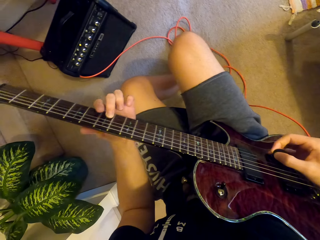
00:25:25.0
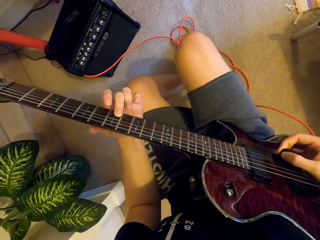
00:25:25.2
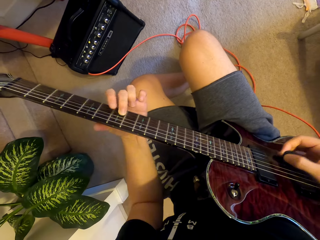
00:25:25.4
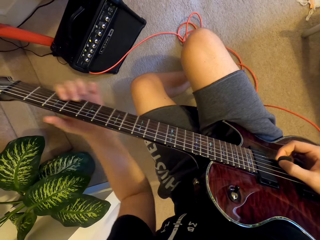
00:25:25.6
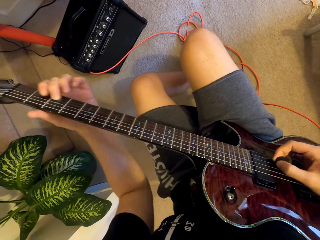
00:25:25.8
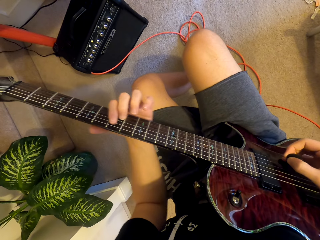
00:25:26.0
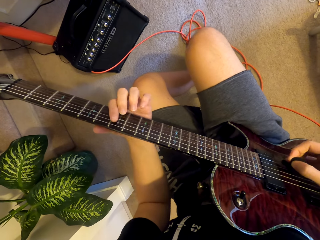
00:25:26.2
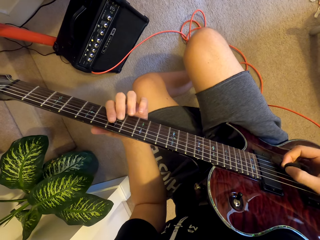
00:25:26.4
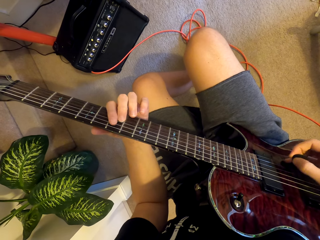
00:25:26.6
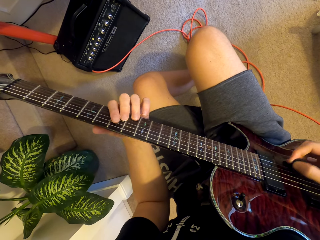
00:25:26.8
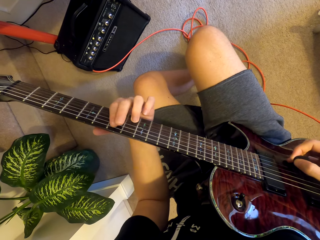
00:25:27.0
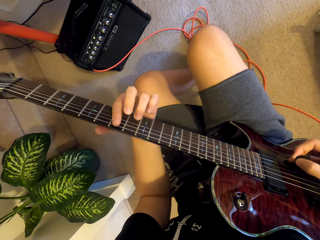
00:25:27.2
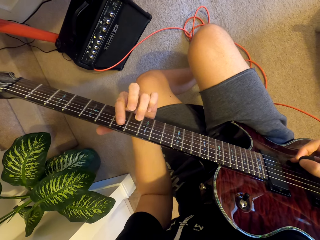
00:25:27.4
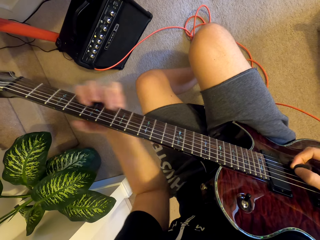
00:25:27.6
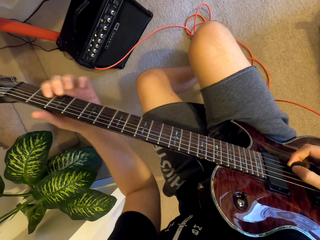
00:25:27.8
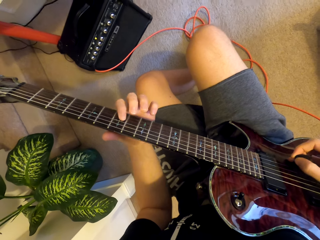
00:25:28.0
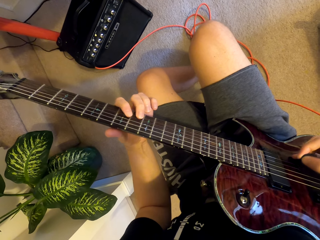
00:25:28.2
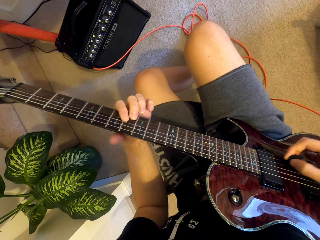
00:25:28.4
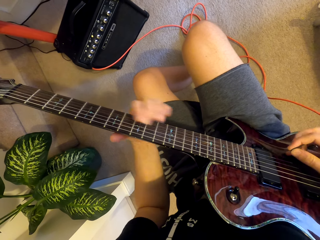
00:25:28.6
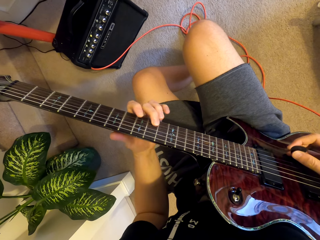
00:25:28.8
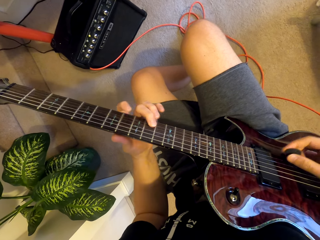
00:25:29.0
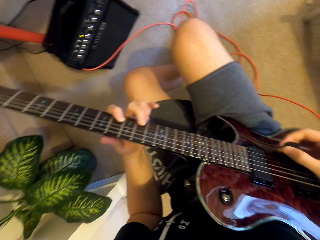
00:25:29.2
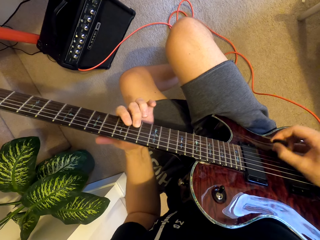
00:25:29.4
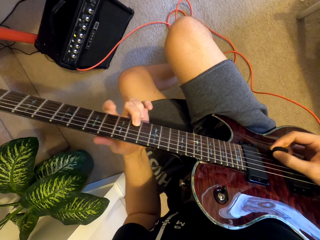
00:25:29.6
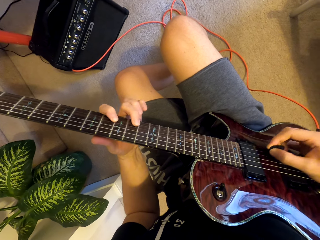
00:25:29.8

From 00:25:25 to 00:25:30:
The camera wearer plays a guitar with both hands.

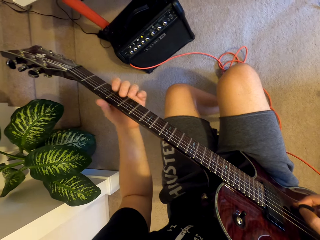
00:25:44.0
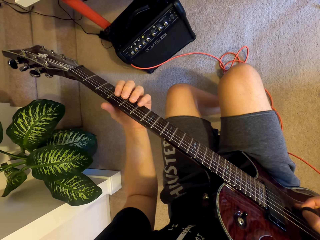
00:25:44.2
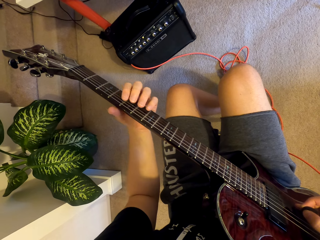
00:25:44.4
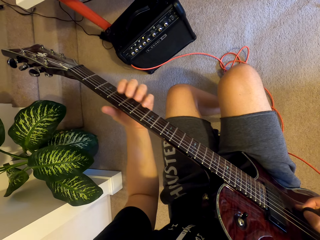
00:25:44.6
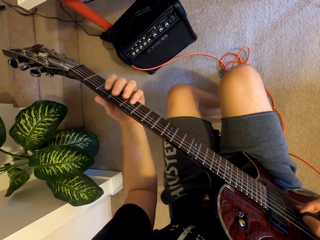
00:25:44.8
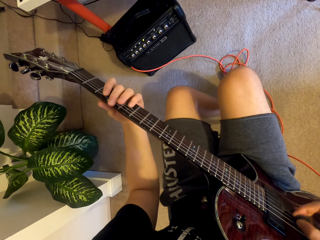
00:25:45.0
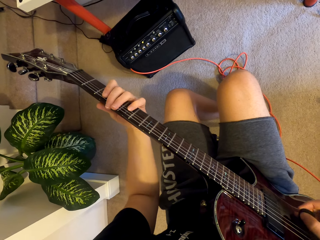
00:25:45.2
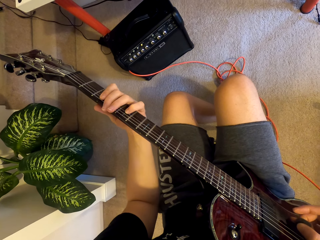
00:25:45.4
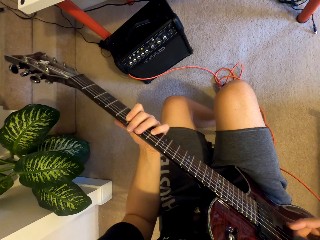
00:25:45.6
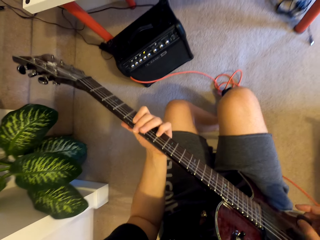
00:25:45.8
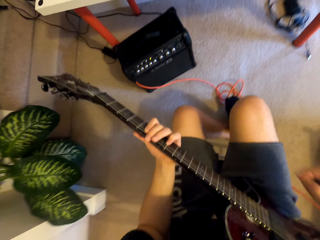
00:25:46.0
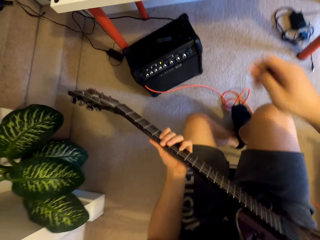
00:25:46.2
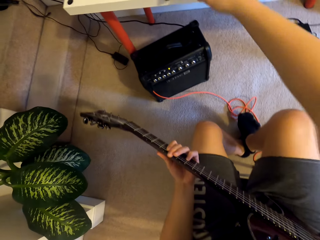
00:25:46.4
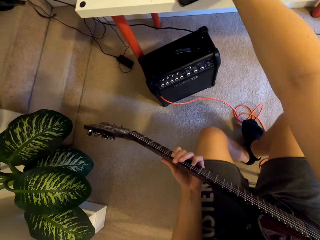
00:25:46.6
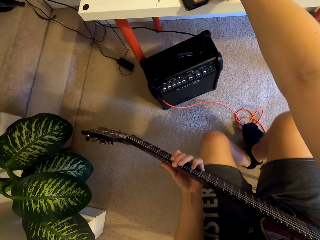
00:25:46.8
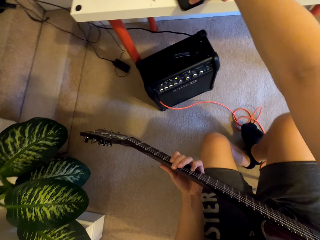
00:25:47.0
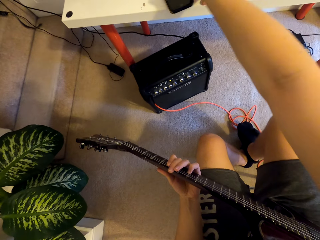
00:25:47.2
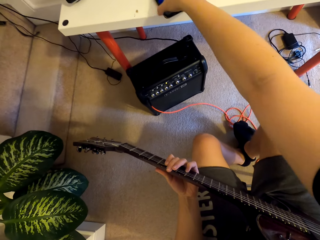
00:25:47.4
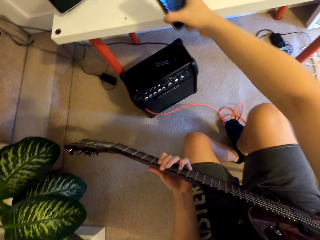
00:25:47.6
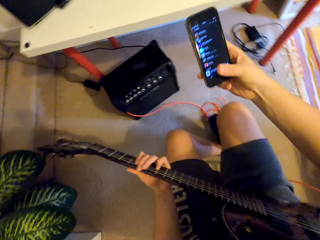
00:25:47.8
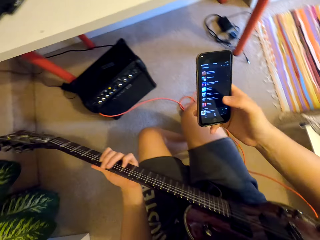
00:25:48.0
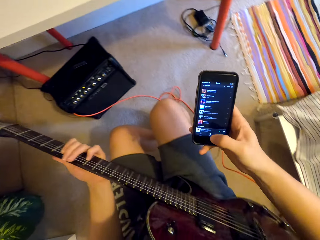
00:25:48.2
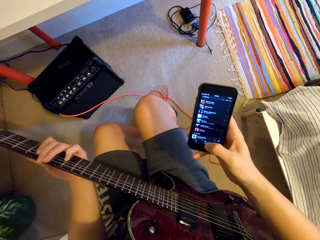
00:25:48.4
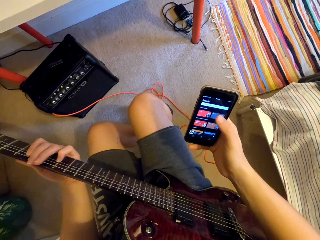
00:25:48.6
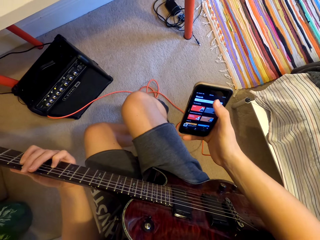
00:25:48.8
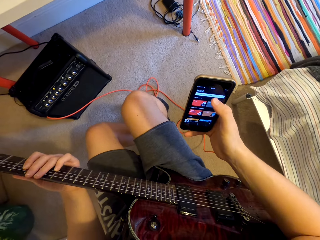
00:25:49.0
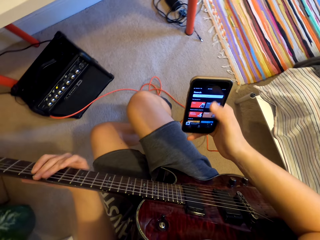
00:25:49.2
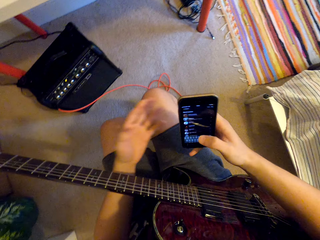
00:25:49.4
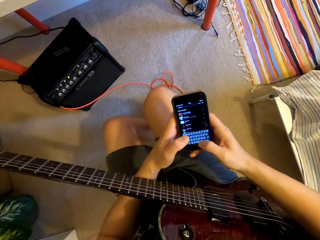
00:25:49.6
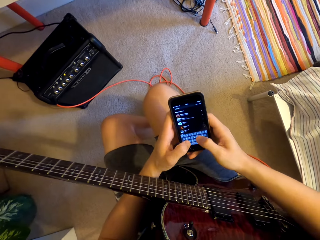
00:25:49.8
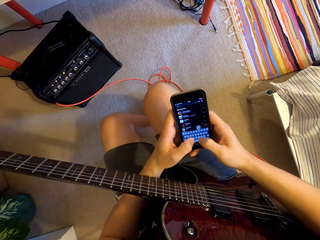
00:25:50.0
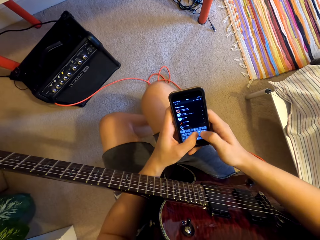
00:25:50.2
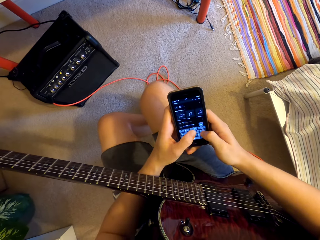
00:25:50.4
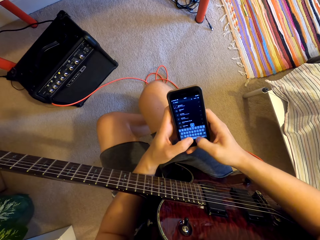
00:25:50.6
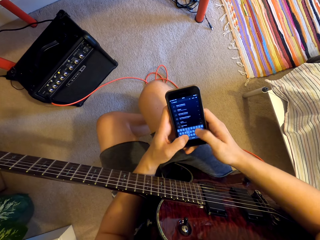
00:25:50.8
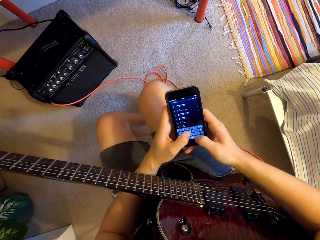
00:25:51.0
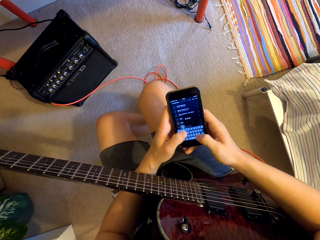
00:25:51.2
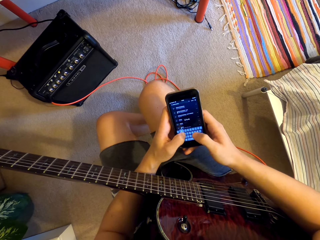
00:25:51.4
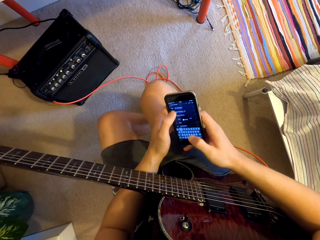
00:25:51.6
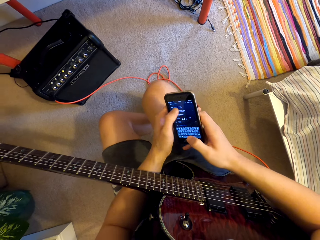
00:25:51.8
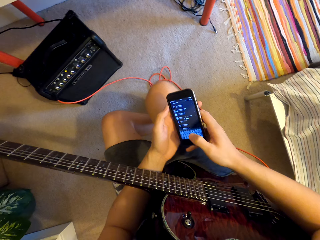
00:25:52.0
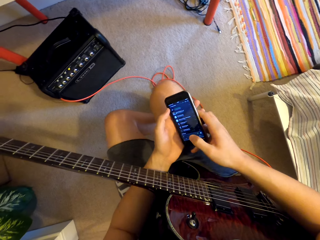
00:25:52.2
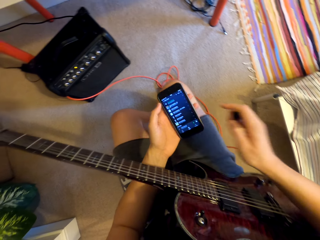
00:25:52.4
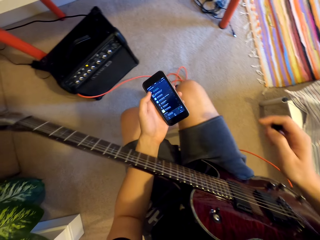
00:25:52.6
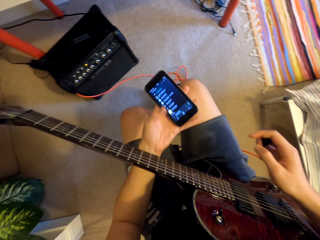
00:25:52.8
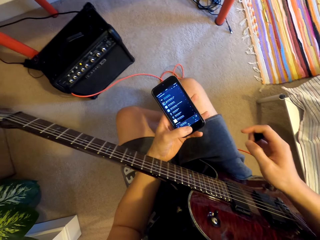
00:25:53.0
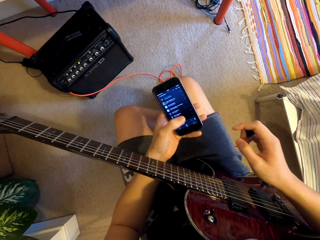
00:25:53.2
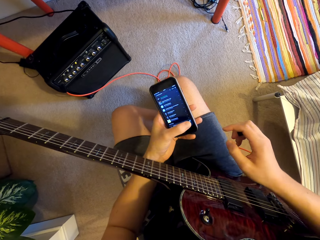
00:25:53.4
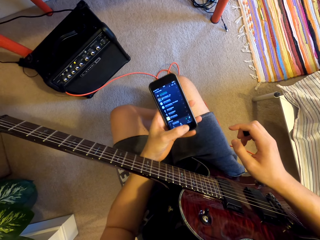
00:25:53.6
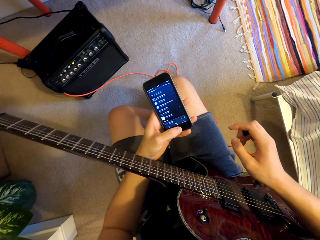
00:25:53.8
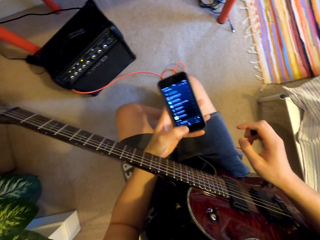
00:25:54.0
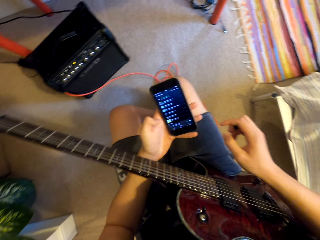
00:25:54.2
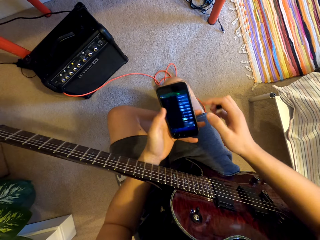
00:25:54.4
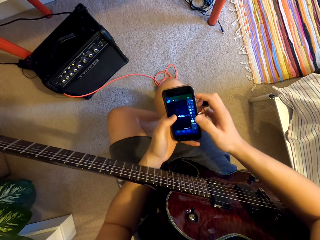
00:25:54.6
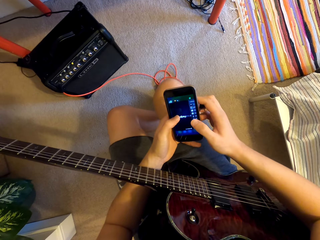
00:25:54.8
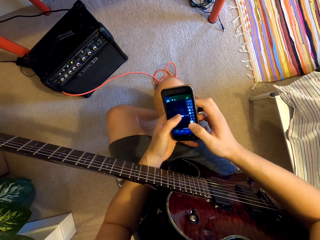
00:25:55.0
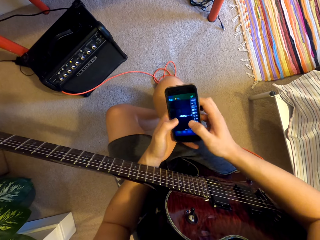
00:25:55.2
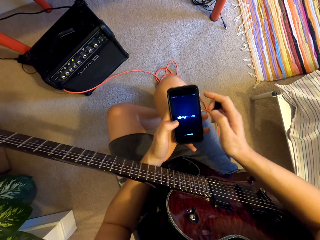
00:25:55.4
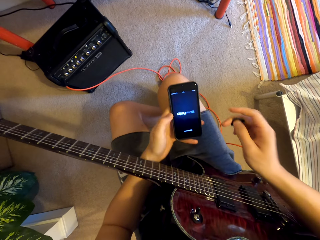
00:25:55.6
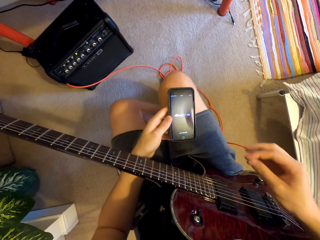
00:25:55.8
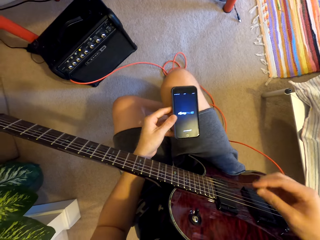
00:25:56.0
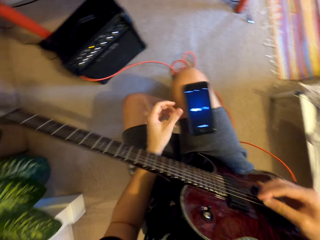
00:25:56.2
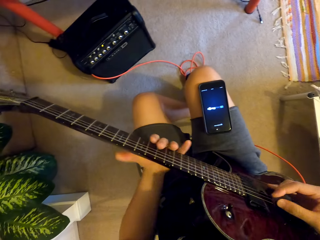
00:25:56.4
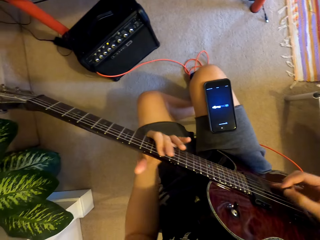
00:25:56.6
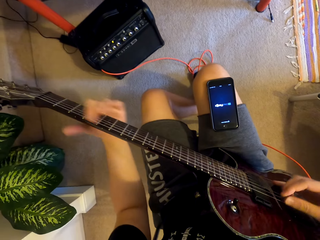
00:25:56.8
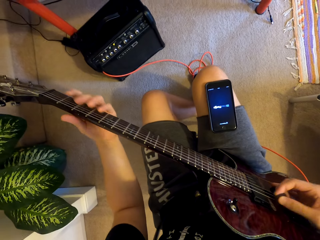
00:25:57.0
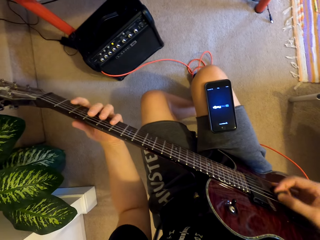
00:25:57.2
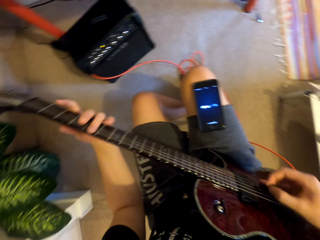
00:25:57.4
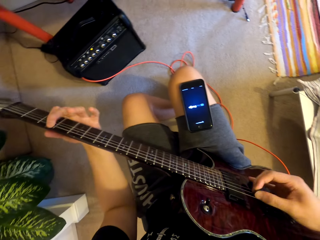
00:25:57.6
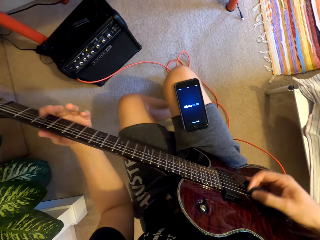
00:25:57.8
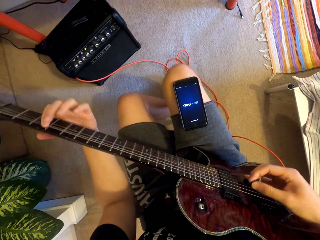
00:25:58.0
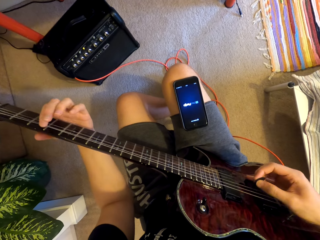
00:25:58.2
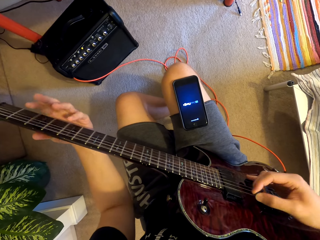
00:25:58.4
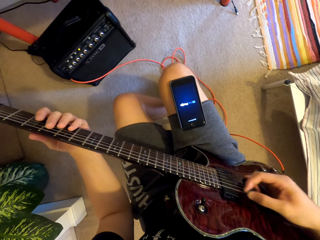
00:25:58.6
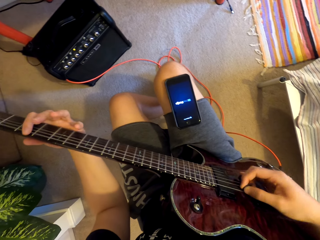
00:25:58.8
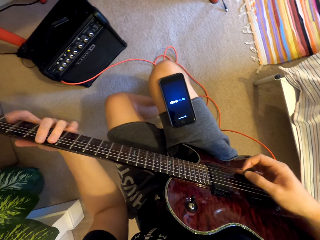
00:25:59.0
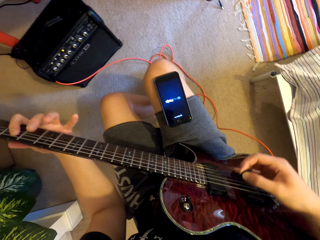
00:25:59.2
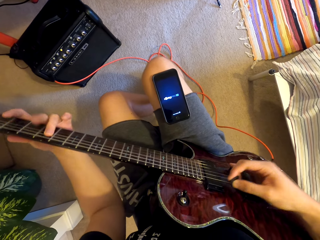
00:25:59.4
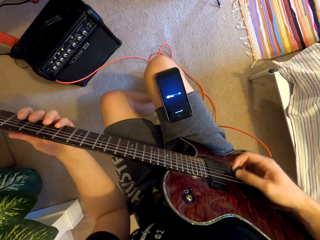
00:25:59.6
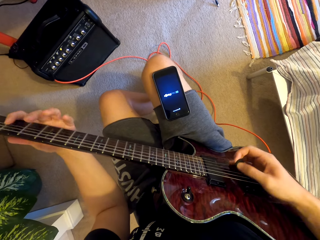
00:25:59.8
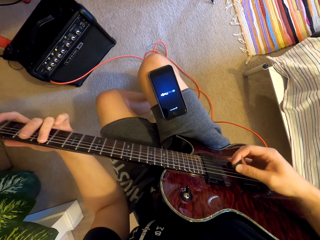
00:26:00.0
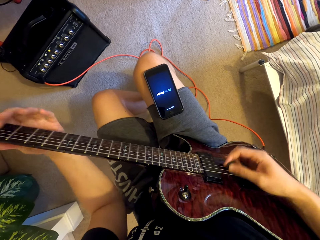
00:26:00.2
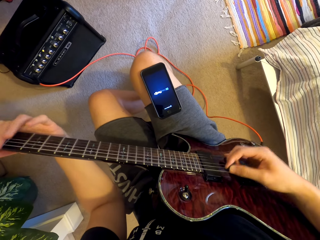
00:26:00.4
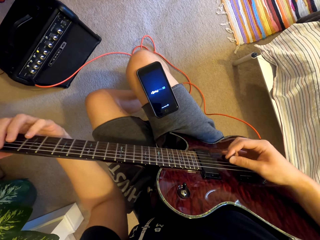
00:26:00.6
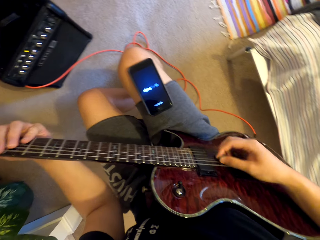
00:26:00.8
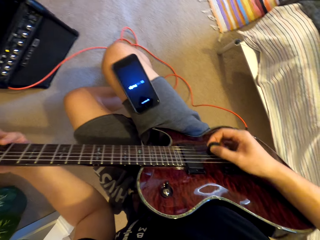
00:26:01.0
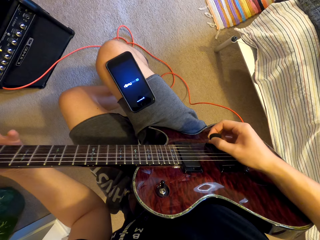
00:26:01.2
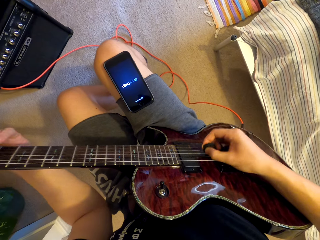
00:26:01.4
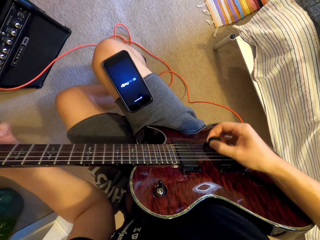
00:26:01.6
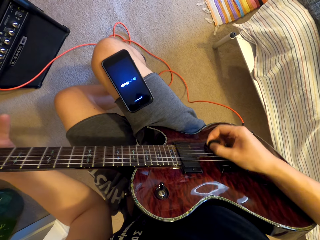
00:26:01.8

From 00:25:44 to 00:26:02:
The camera wearer pulls his hand off the guitar. He stretches the right hand. He takes the phone from the table. He operates the phone. He swipes on the phone's screen. He pulls his hand off the guitar. He holds the phone with both hands. He types on the phone's keyboard. He operates the phone. He pulls his hand off the phone. He operates the phone. He holds the phone with both hands. He puts the phone on his lap. He pulls his hand off the phone. He plays the guitar with both hands.
